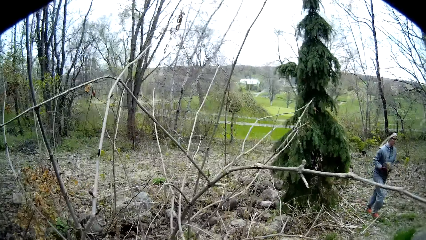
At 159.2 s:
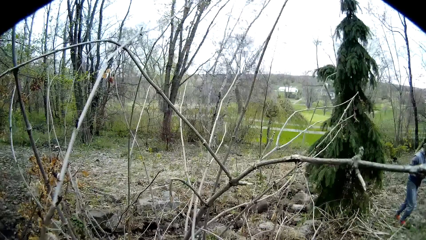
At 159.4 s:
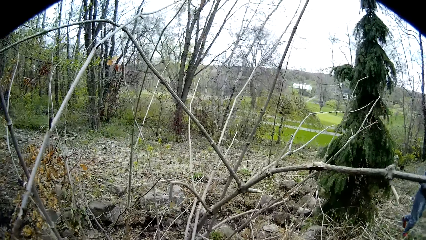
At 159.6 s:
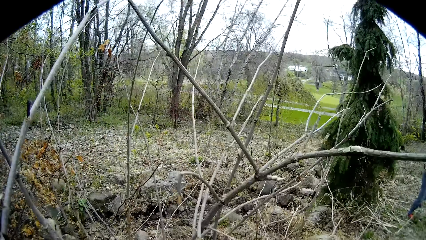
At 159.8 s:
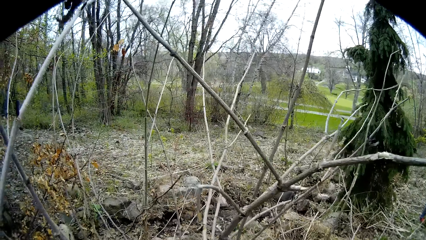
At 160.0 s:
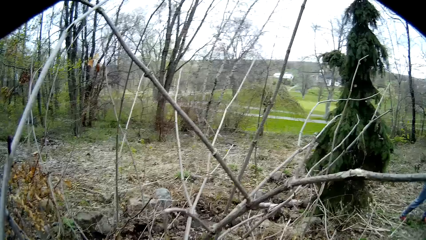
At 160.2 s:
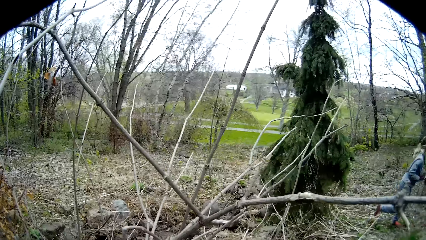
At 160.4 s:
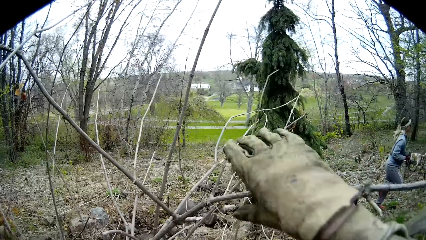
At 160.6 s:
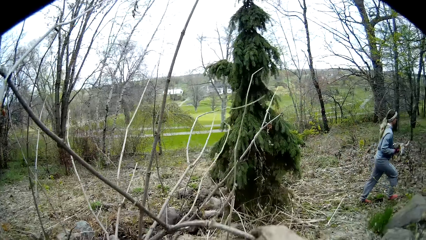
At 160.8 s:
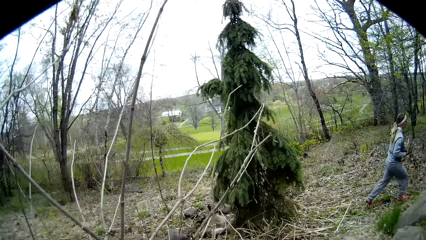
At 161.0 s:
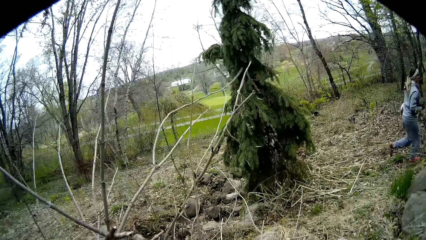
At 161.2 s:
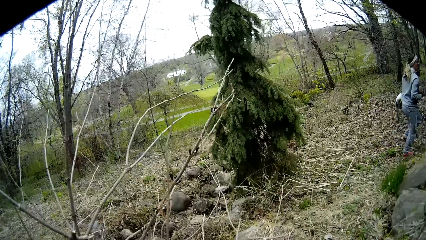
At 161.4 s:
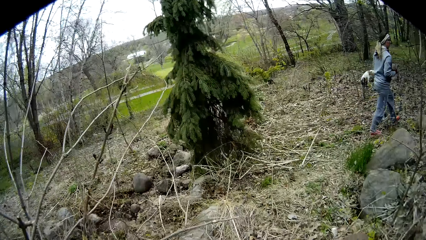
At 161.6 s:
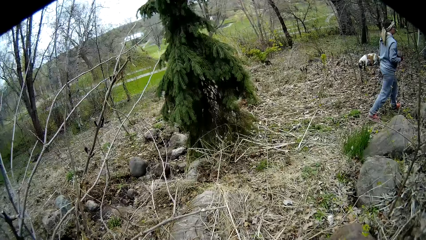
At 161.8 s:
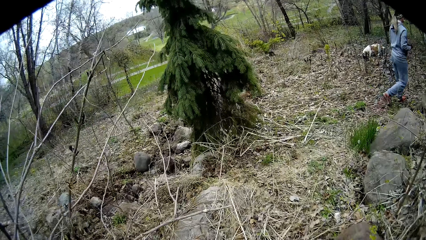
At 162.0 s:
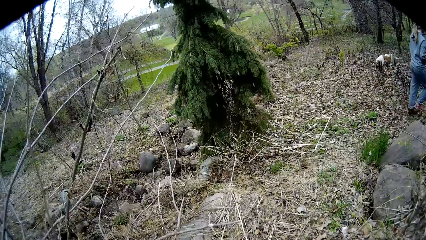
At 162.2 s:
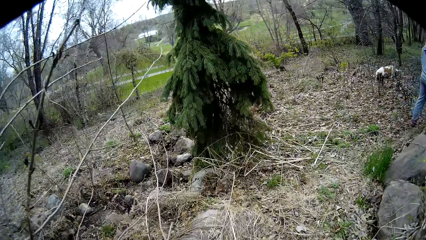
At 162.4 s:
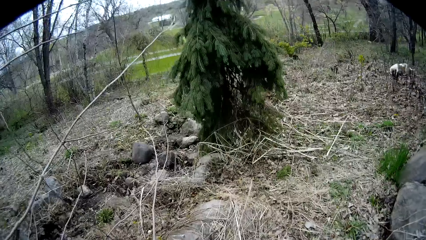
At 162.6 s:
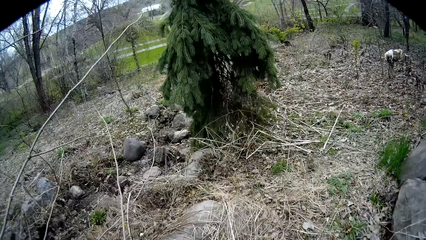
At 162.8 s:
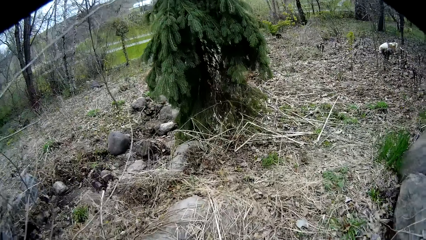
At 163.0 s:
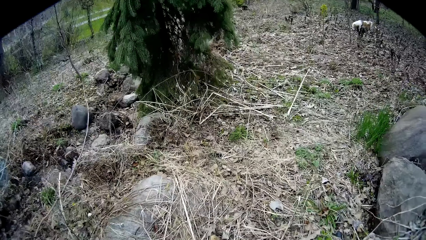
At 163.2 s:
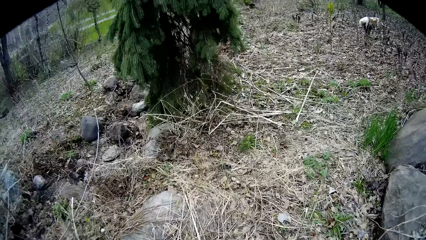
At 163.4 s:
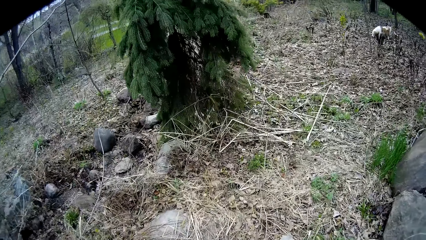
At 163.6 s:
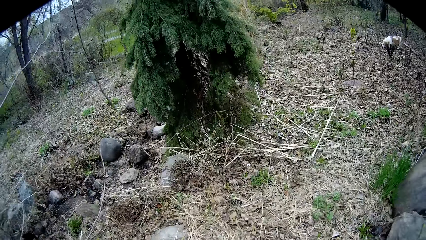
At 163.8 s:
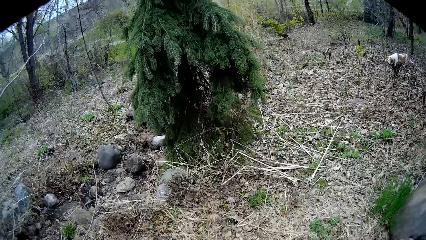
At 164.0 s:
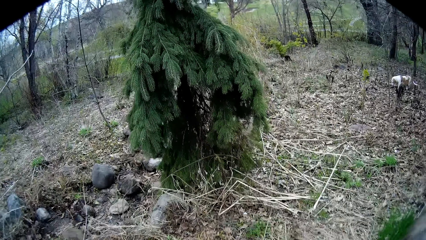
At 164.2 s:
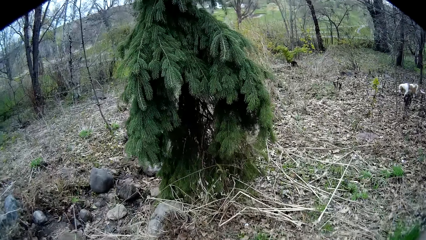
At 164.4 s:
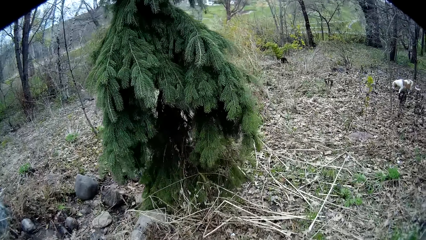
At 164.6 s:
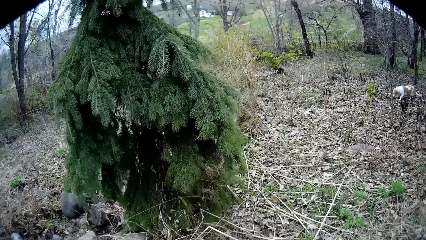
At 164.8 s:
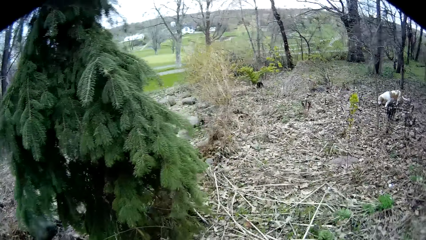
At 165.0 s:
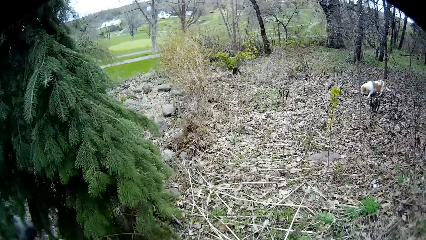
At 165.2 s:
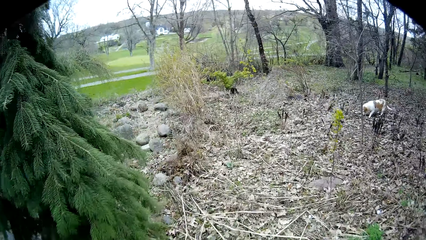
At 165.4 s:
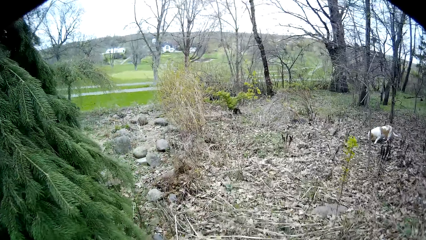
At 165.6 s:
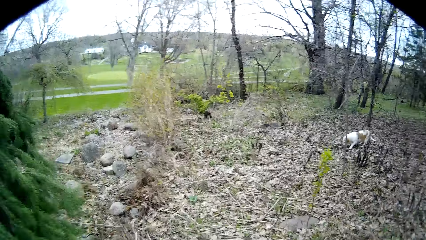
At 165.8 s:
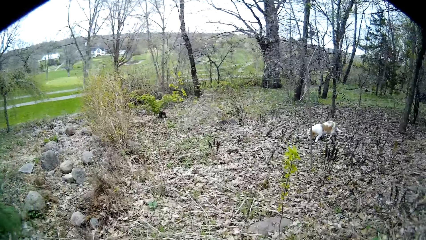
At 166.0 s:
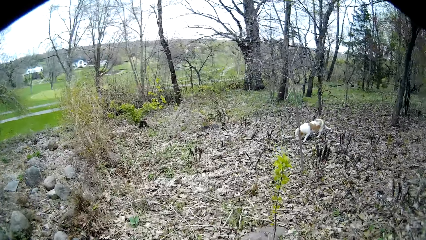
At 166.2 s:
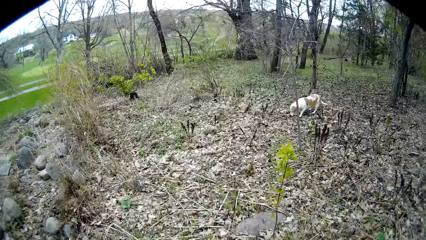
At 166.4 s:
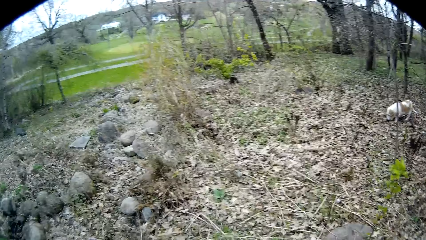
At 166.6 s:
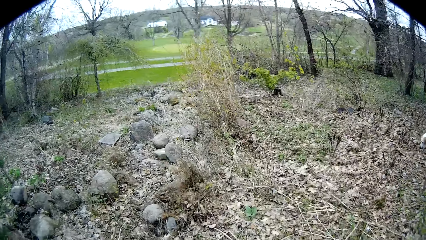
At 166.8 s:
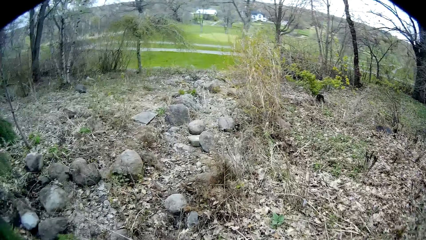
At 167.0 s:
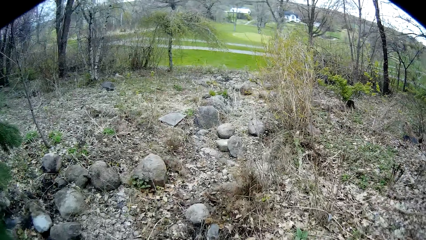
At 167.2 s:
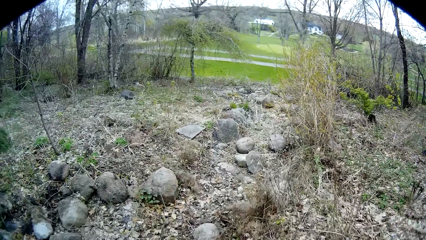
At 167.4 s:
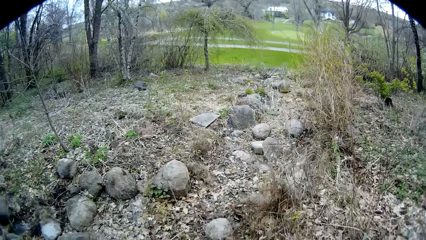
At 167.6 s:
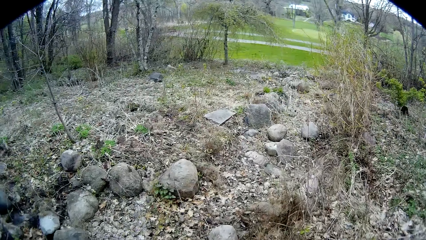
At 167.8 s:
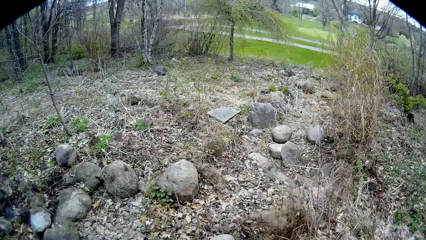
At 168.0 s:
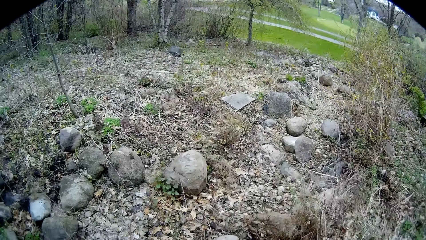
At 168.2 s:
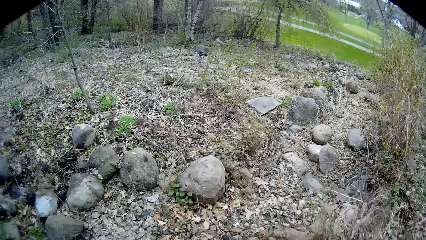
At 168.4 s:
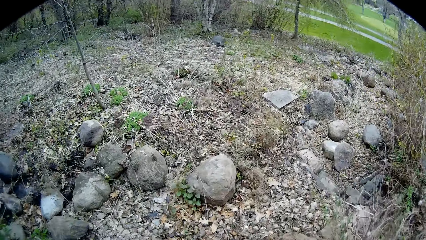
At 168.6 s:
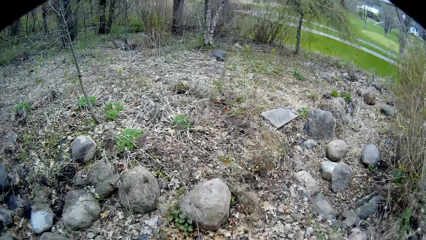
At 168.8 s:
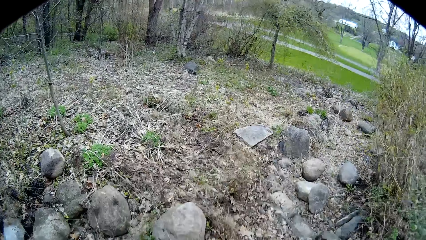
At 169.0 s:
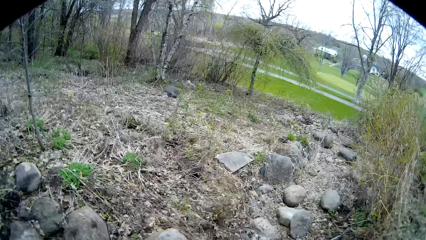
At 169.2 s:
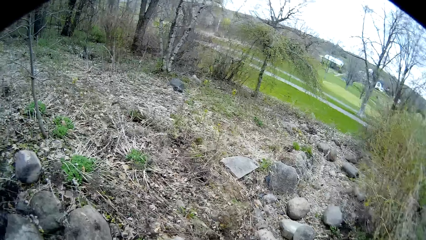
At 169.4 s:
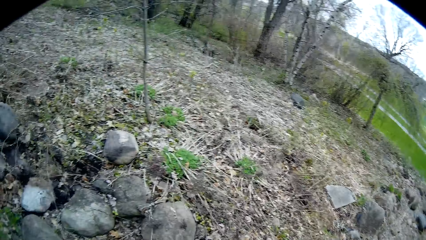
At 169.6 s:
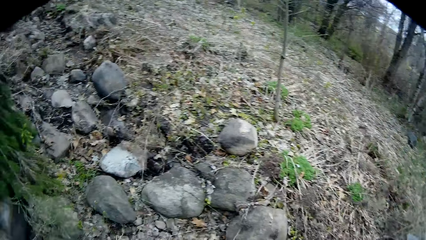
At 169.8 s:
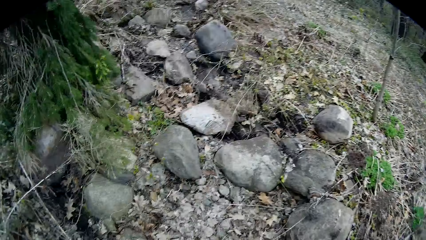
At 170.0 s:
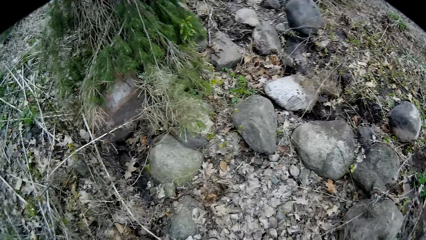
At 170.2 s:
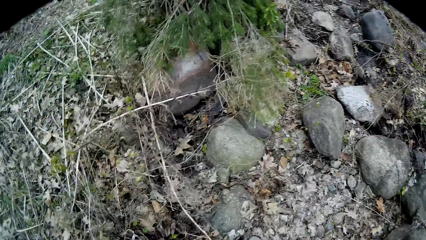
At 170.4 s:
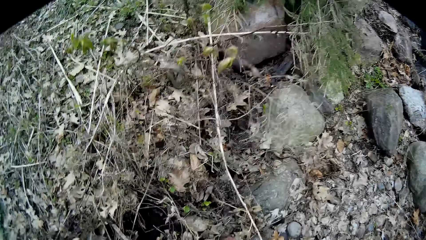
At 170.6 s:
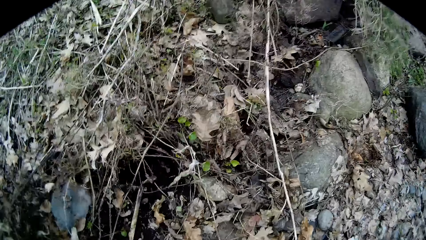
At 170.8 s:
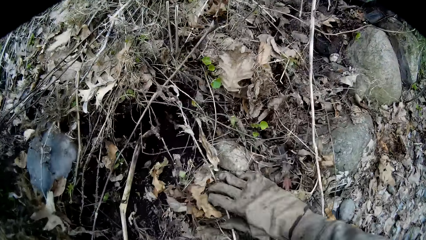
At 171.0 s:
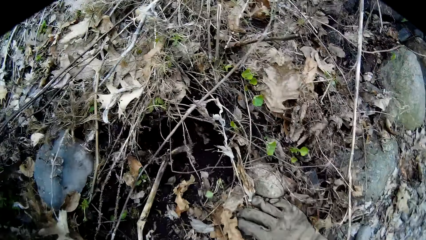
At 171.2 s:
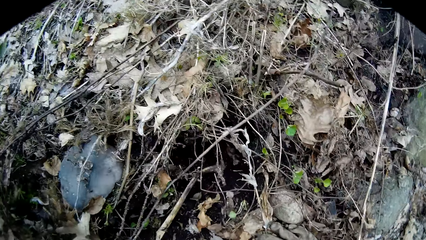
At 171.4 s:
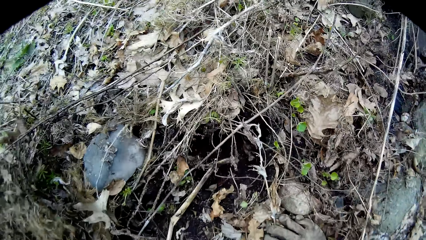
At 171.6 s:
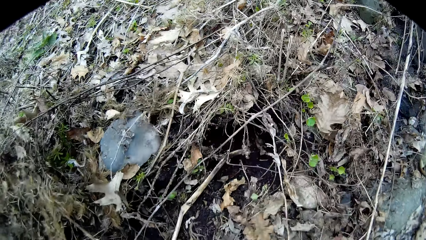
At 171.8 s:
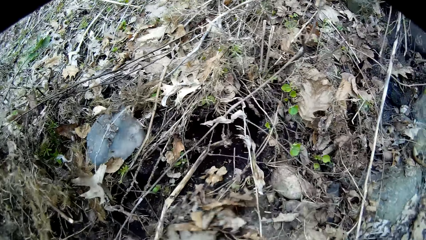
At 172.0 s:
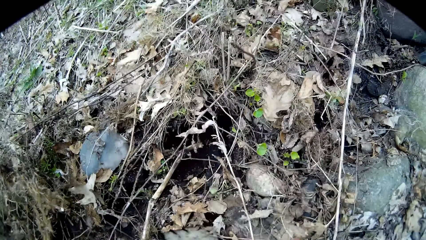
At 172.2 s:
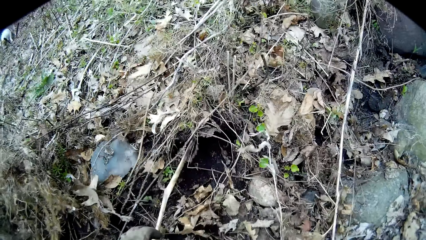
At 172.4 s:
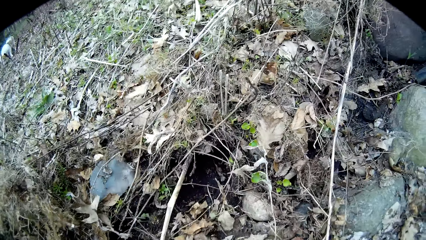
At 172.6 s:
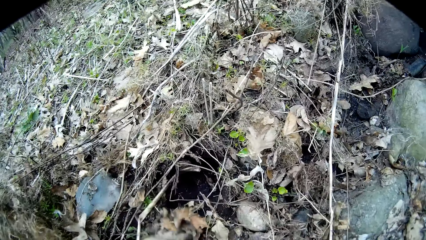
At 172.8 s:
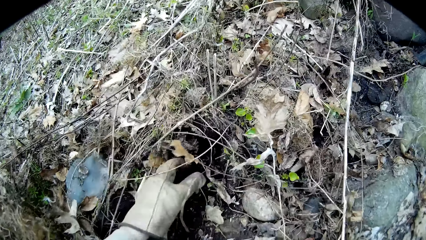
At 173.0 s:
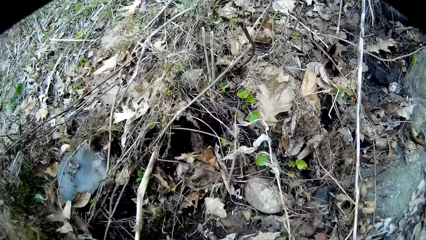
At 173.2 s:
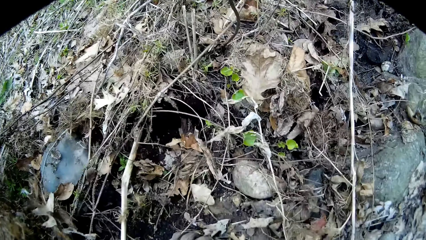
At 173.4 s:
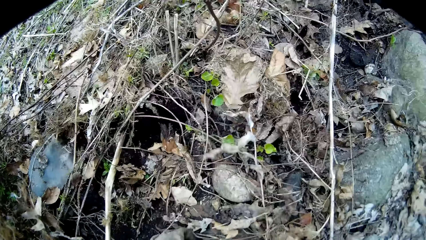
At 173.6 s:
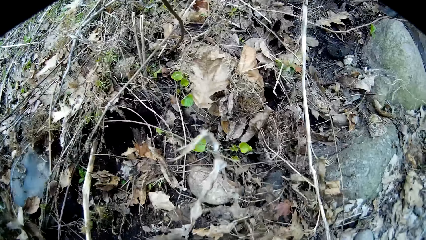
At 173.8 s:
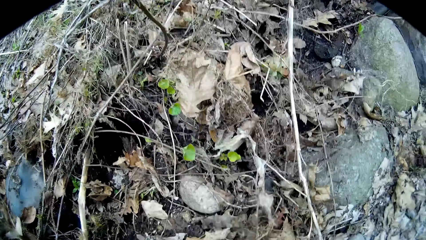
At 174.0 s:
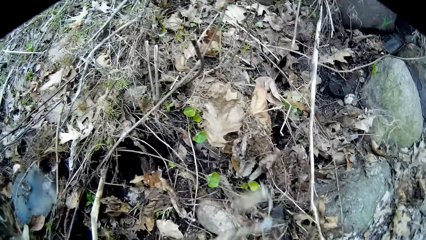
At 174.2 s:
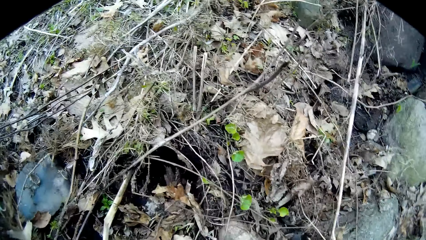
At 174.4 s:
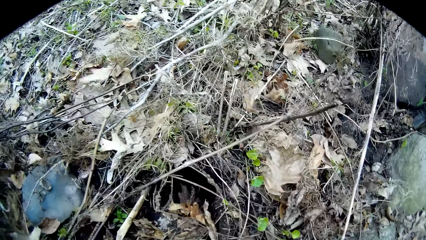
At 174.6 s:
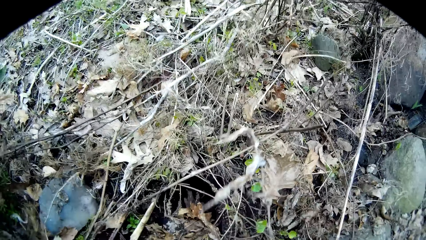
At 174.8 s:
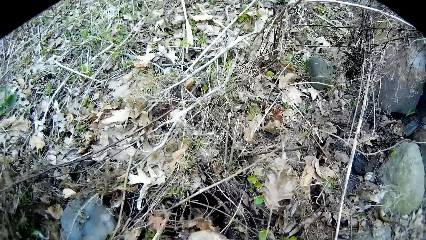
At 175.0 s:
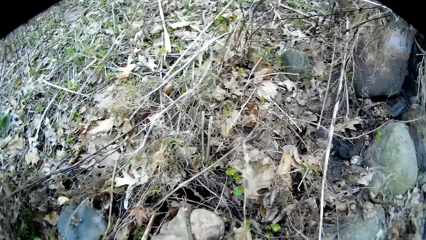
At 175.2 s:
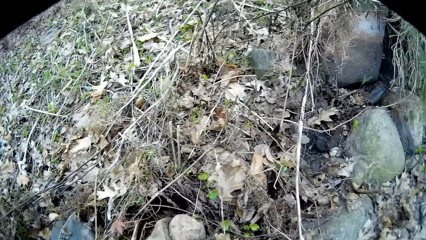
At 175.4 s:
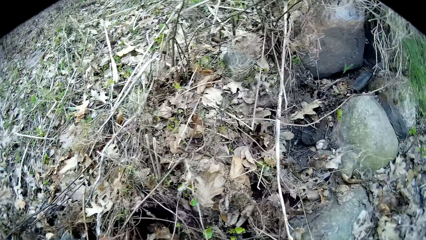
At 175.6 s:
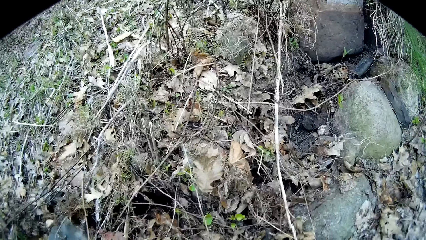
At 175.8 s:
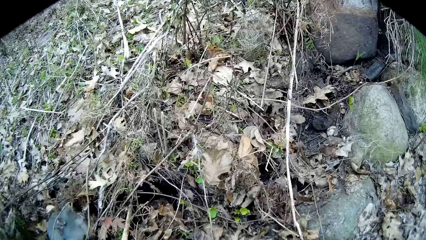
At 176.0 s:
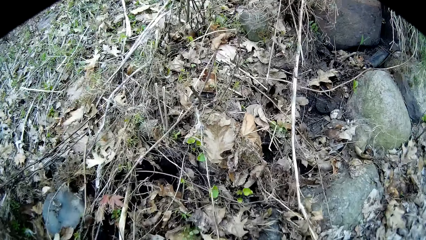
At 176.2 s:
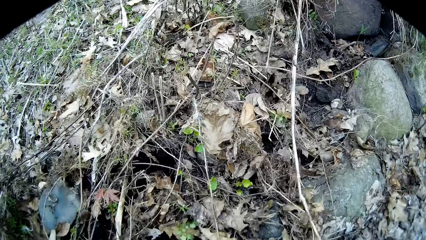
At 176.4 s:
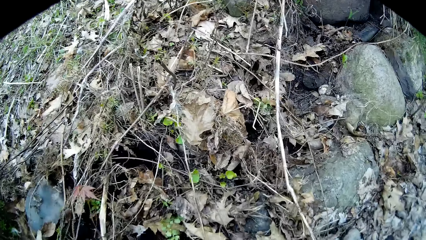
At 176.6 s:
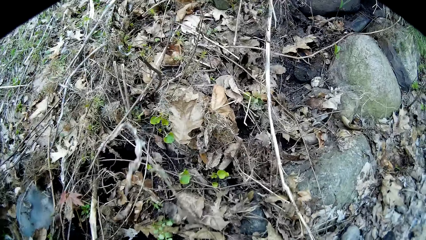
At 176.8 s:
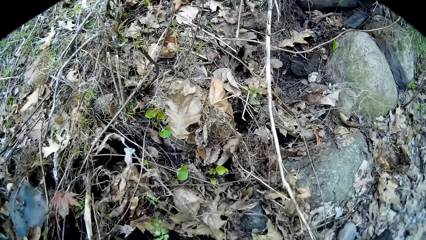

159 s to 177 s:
The camera wearer breaks a shrub with his hand. He cuts a branch with his right hand. He breaks the shrub with his hand again. He walks on the ground. He walks on the ground again. He turns around. He places his right hand on the floor. He clears the weed with both hands. He moves dry leaves. He picks a rock from the soil with his left hand.
